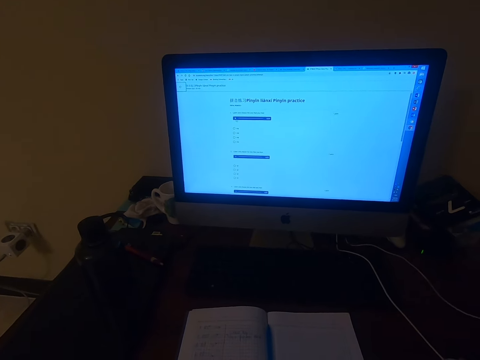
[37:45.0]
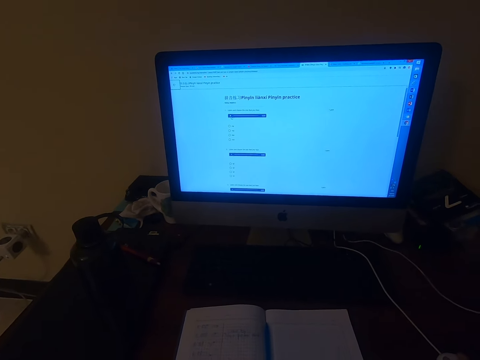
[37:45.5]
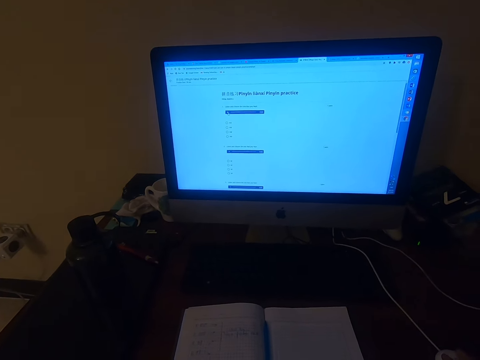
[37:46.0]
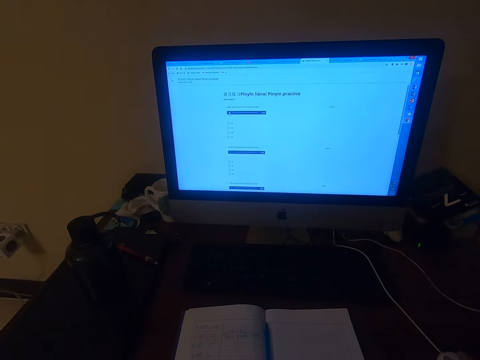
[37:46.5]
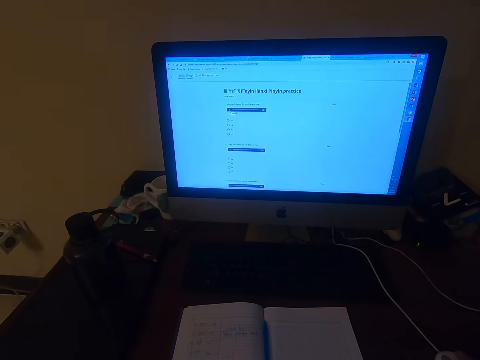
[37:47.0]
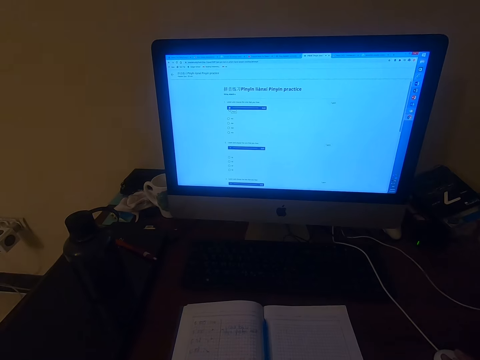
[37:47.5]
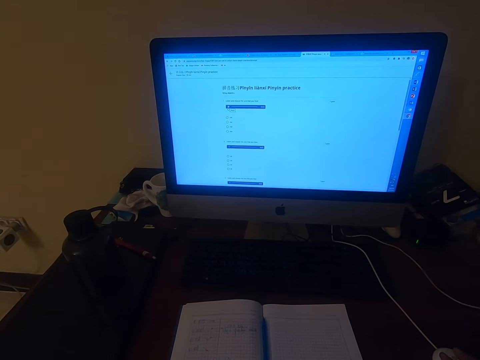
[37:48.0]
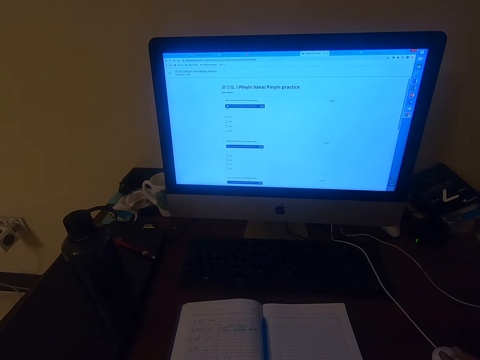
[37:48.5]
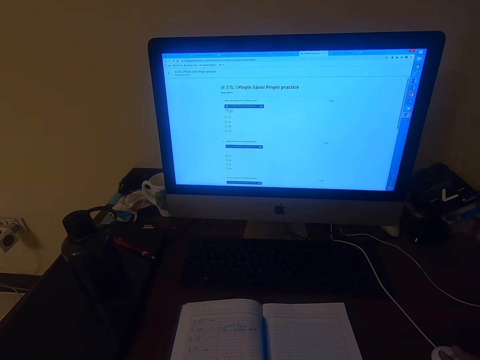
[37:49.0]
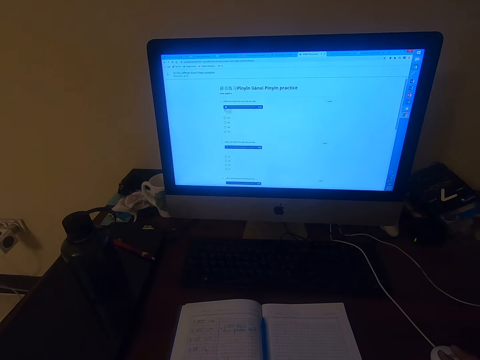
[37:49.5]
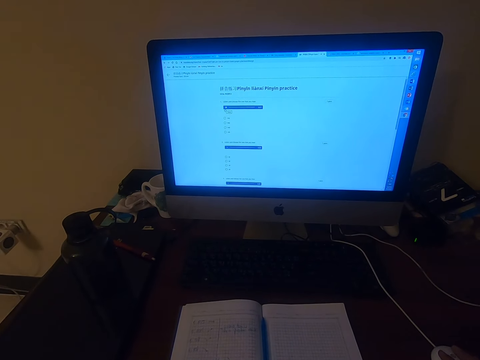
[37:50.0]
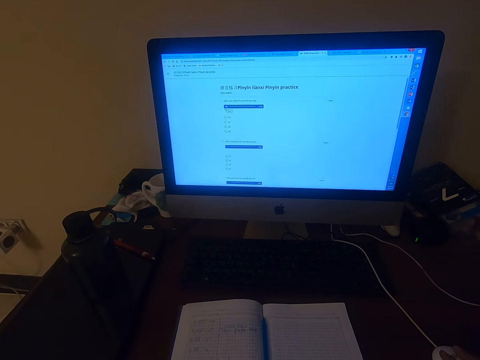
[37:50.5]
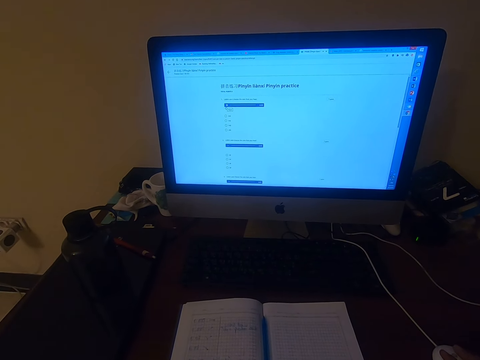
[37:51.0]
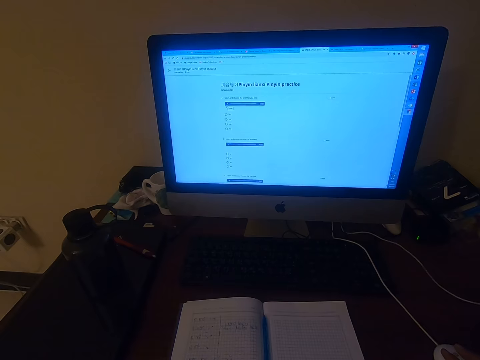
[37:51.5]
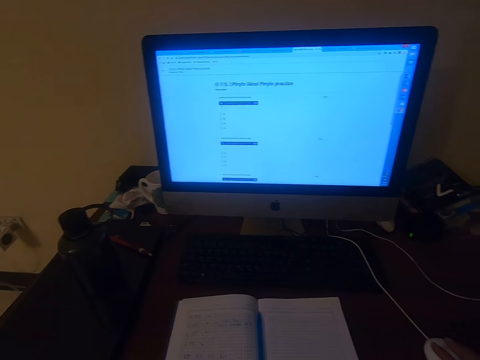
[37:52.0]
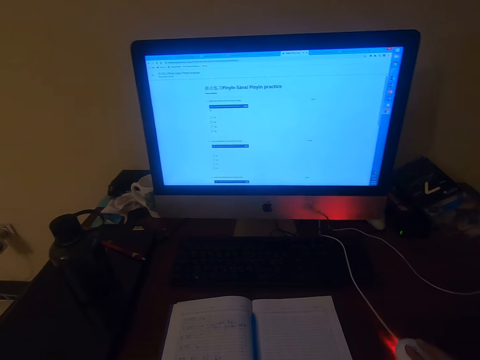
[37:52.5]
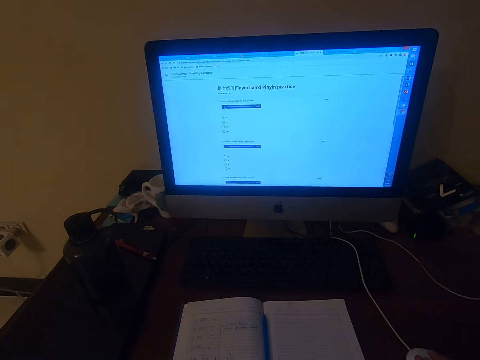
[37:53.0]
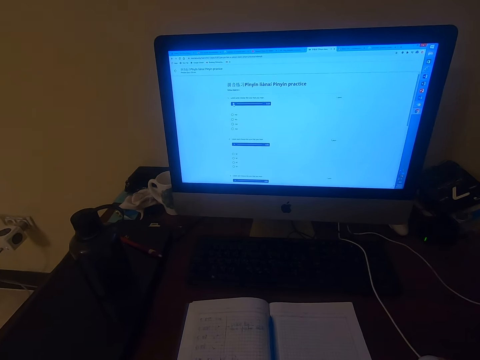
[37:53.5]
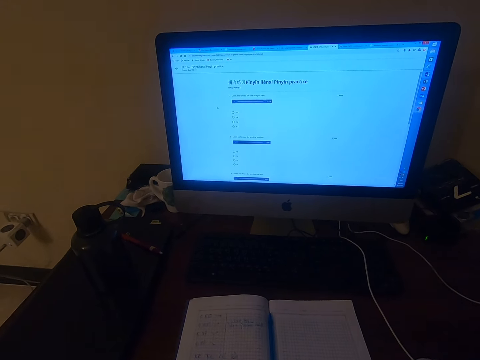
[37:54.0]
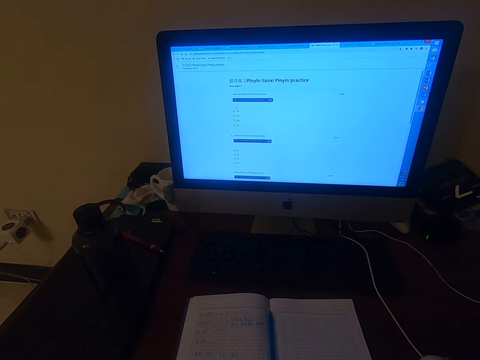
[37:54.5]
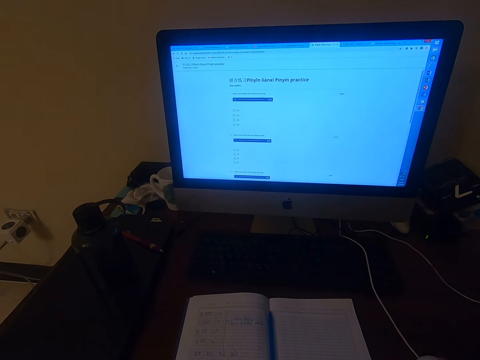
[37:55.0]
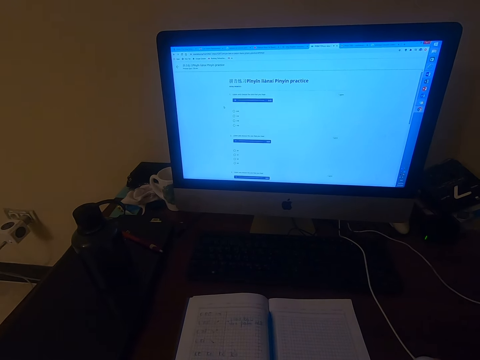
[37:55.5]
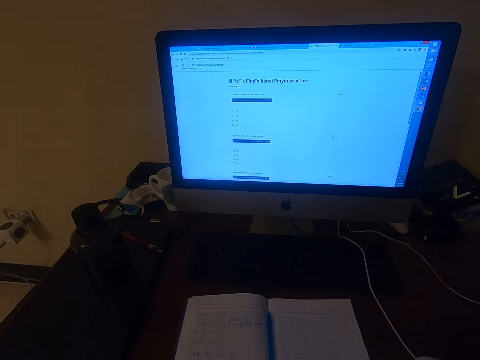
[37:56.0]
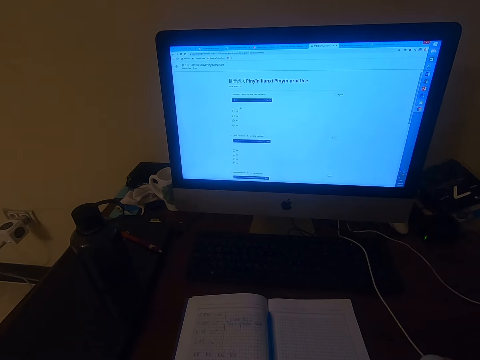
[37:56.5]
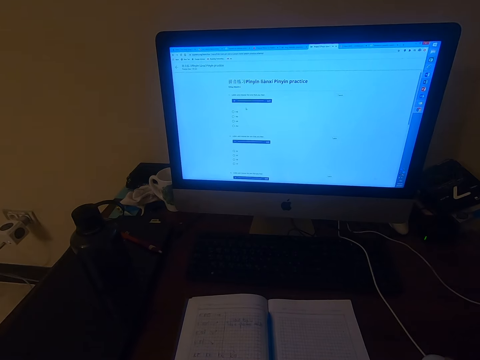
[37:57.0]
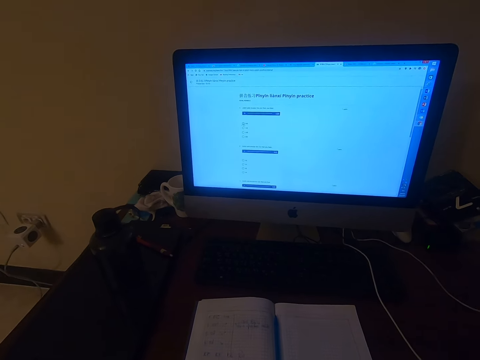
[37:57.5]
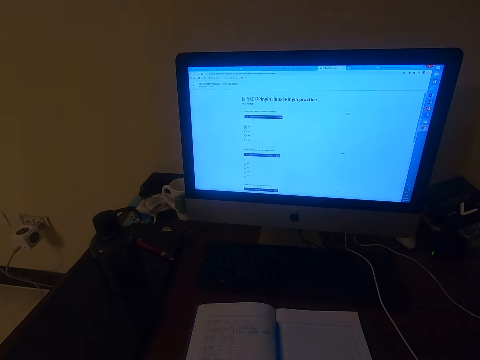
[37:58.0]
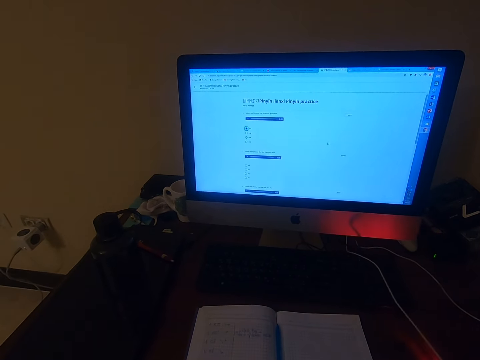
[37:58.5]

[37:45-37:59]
The camera wearer operates a computer. They talk.

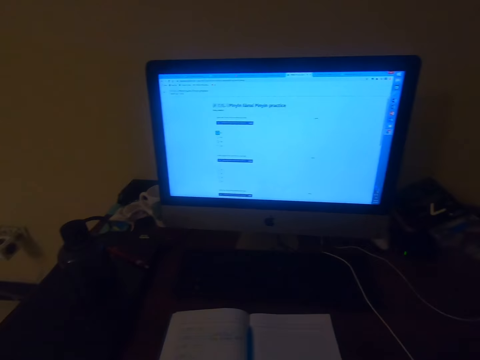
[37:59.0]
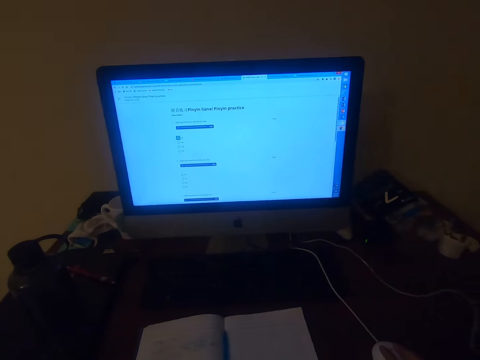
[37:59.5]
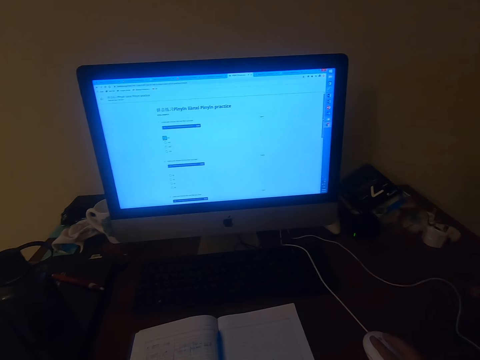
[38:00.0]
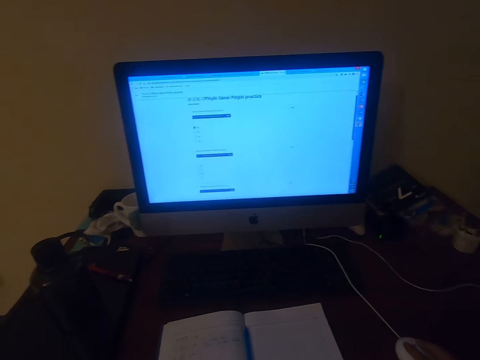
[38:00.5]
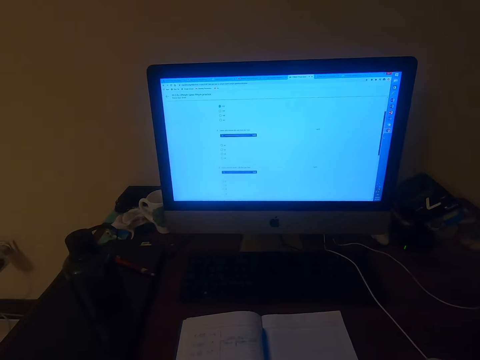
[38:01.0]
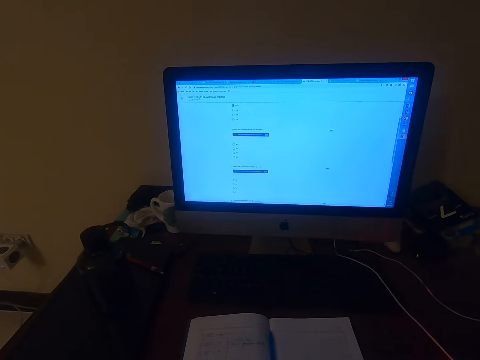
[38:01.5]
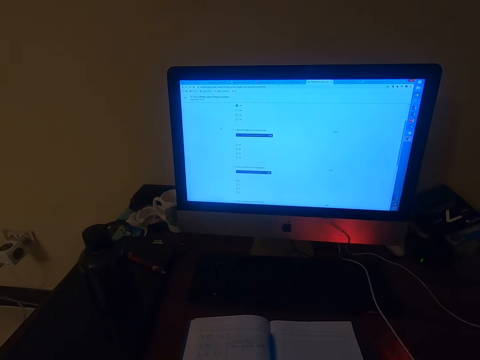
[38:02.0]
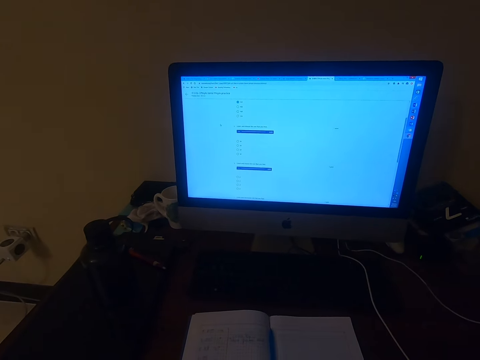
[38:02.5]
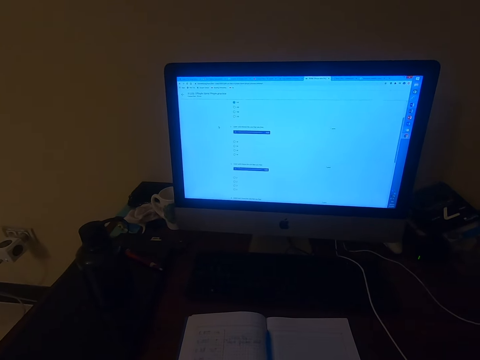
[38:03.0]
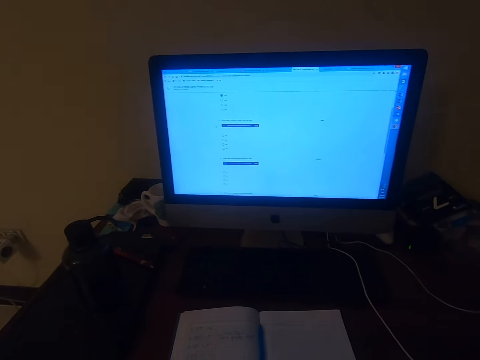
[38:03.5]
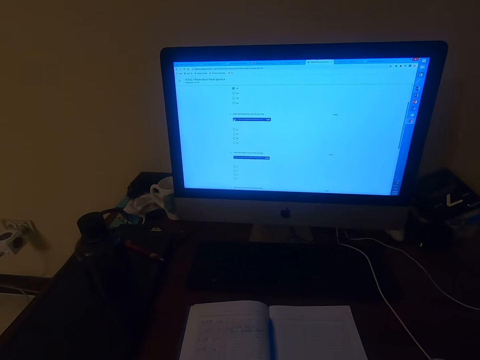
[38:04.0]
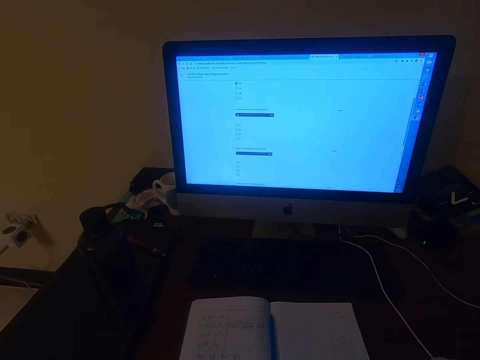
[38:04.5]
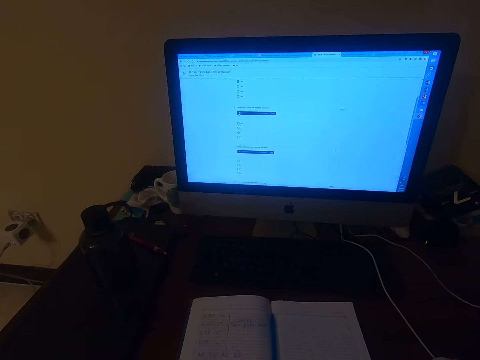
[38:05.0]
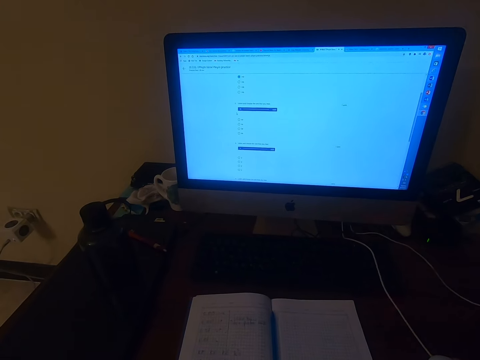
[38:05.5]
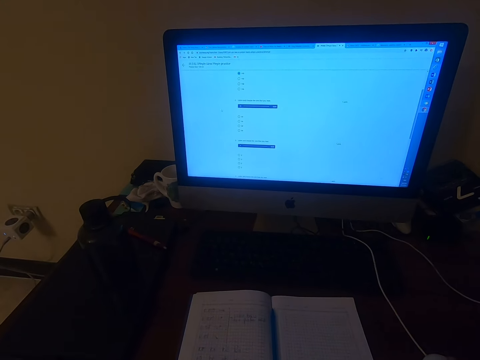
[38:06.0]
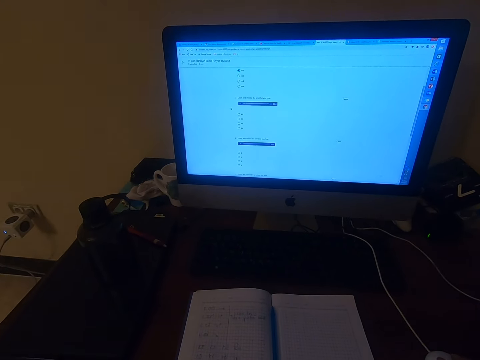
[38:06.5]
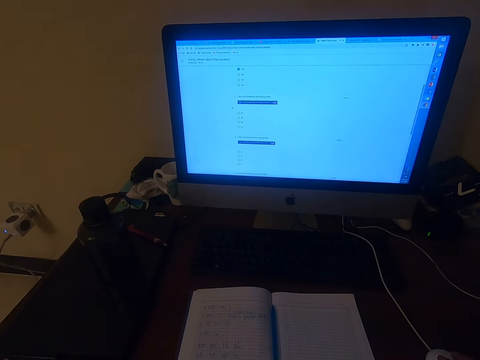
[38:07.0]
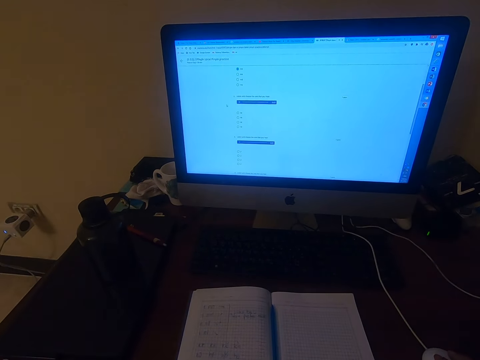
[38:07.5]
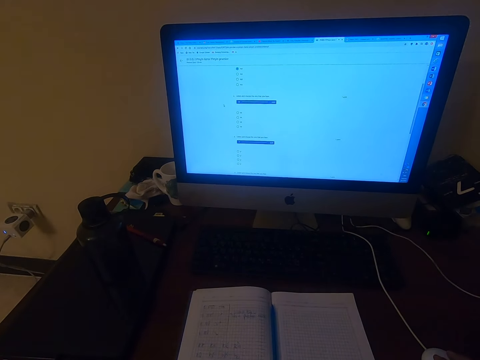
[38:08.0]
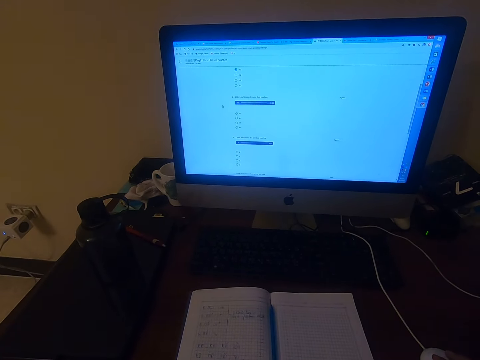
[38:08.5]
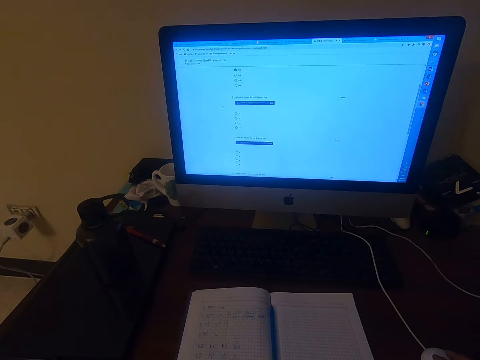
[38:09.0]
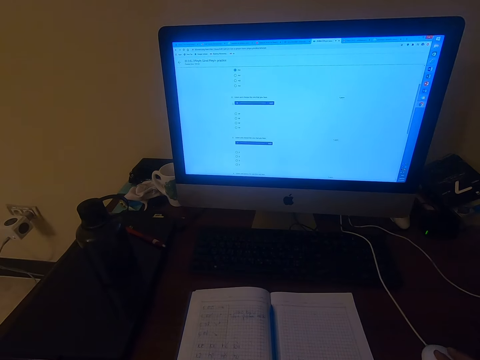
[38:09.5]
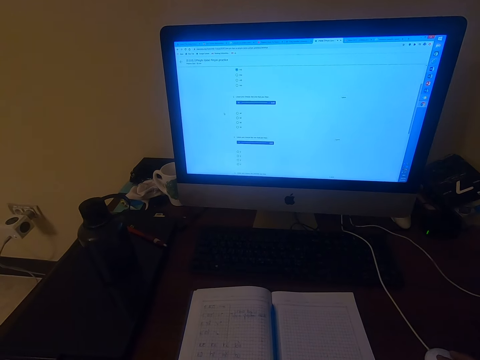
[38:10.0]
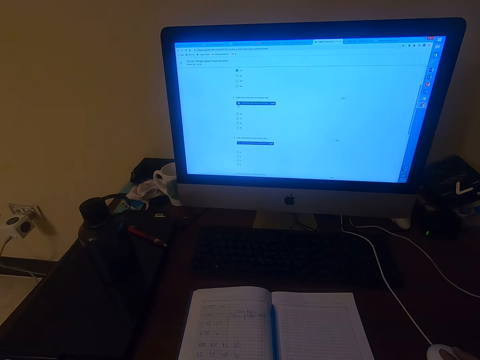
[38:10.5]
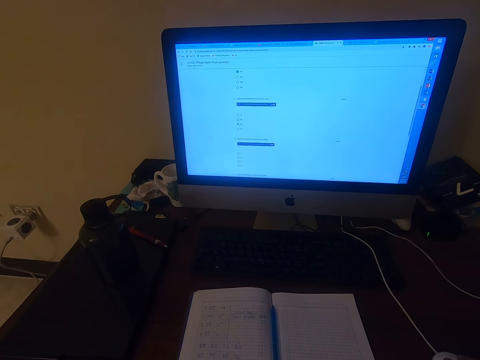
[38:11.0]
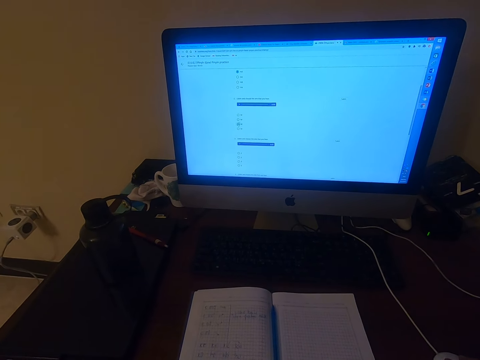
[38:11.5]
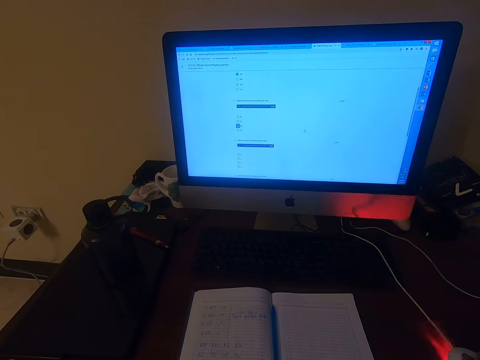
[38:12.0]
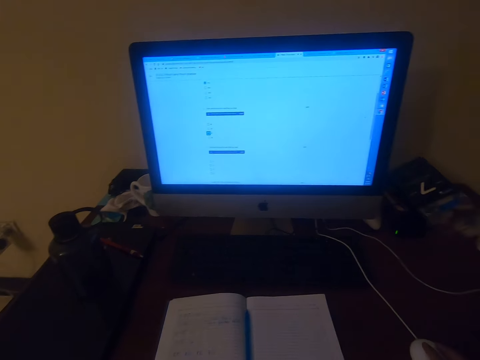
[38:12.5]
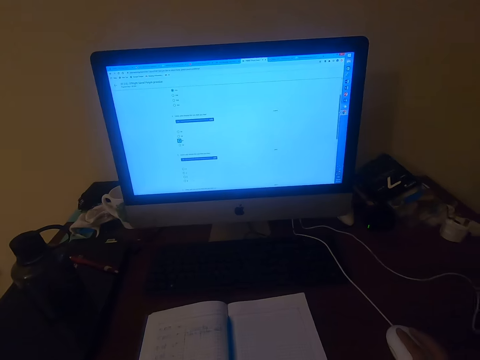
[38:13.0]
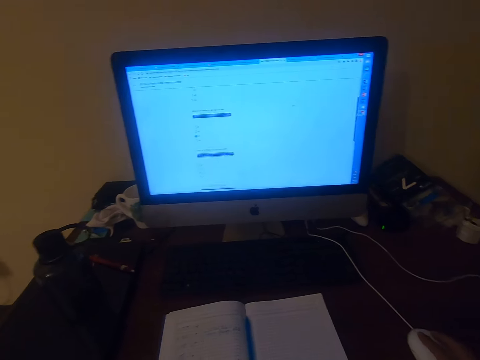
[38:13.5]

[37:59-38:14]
The camera wearer operates a machine with a mouse. They read on the computer. They operate the computer.
